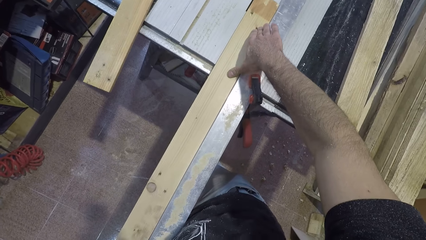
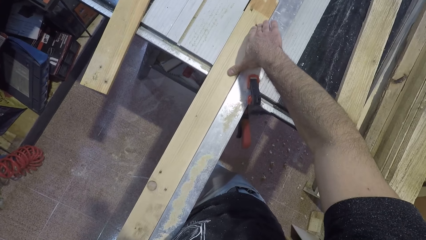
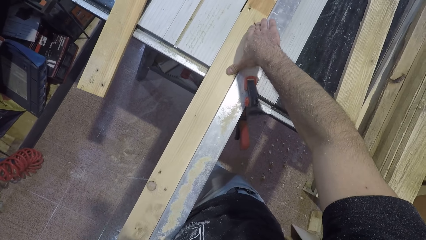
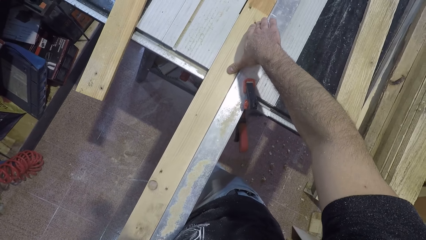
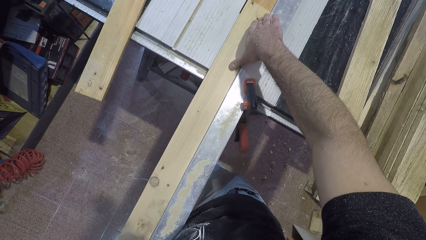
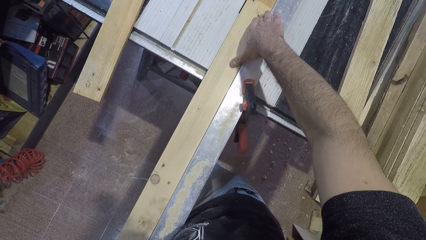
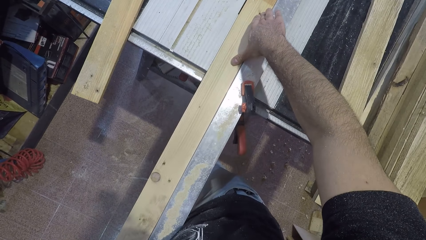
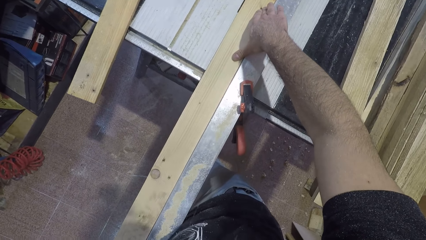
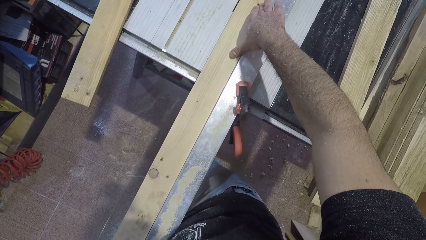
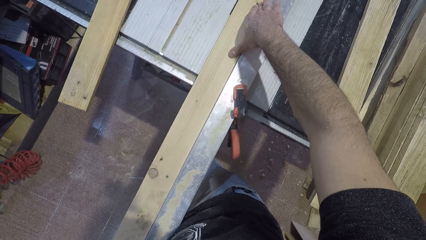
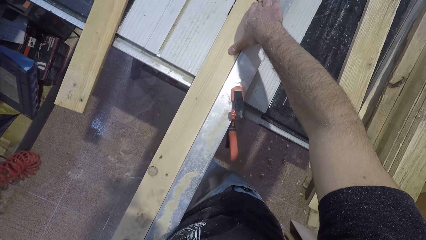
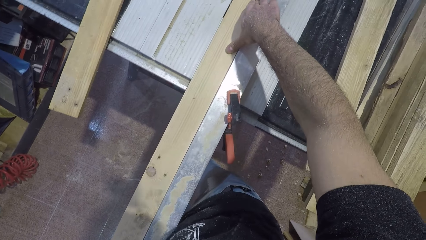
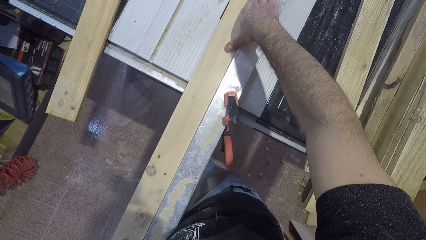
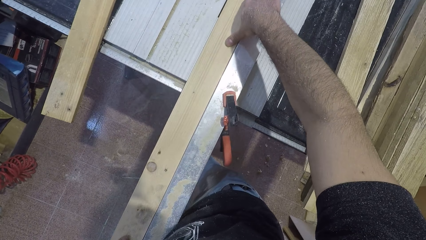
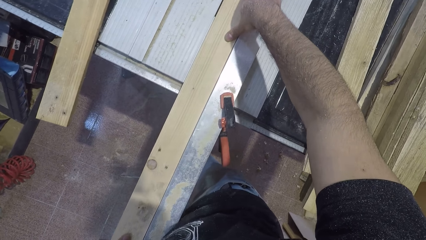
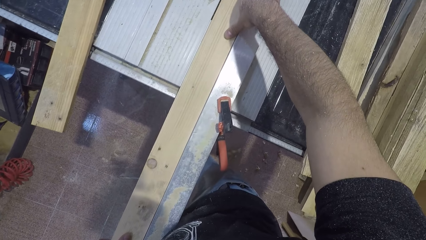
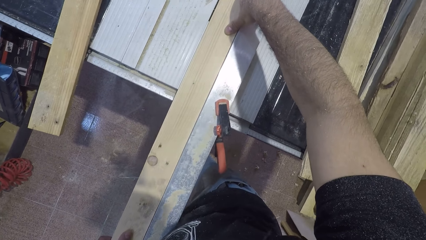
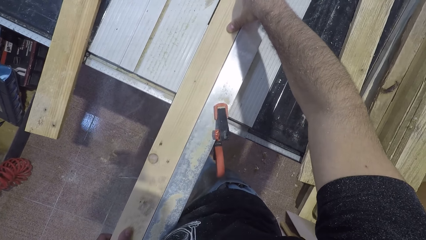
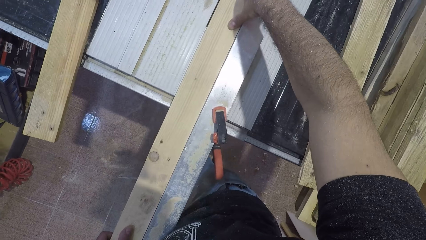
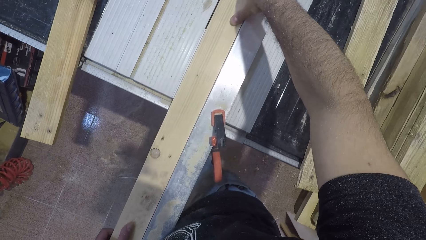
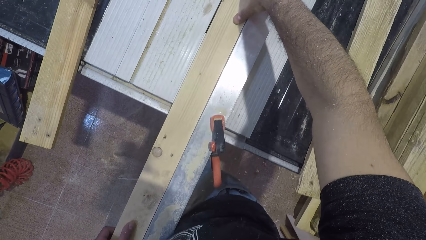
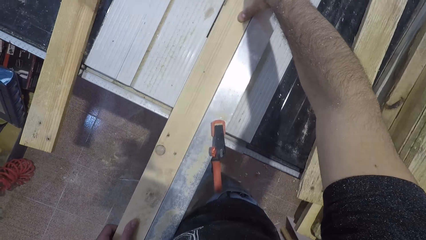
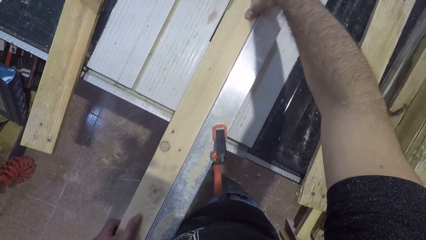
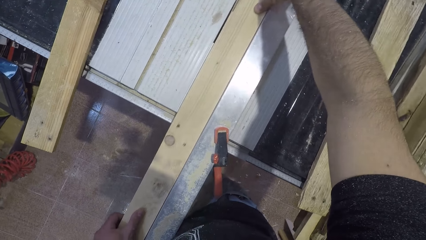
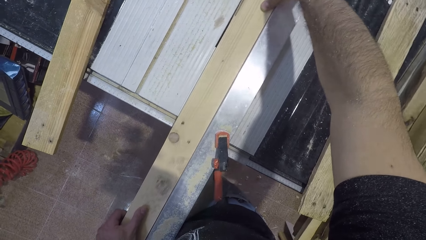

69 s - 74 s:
The camera wearer works on the wood with the circular saw machine.

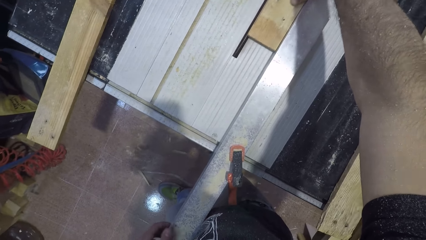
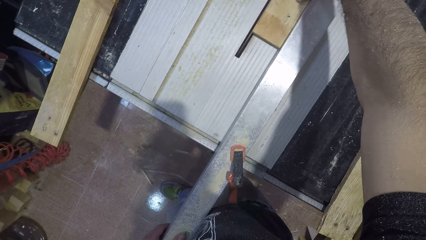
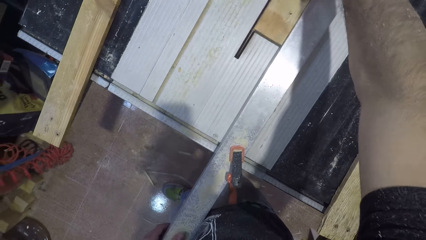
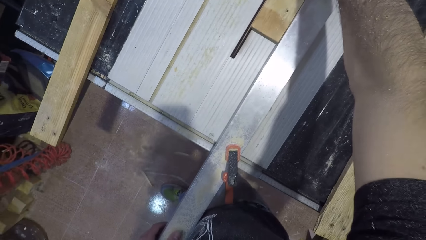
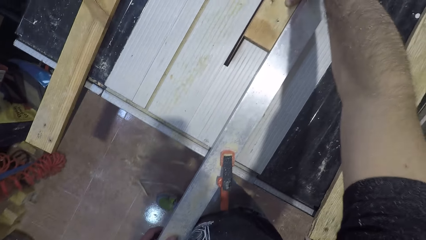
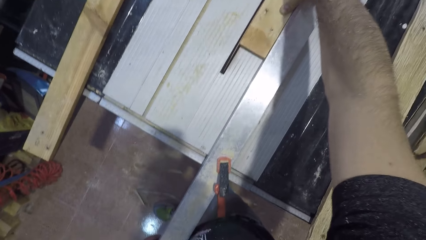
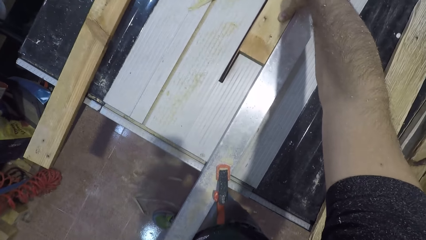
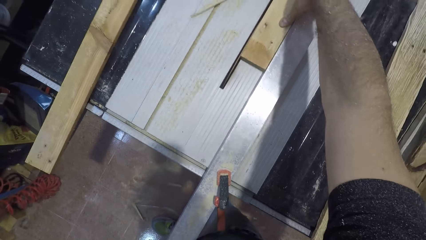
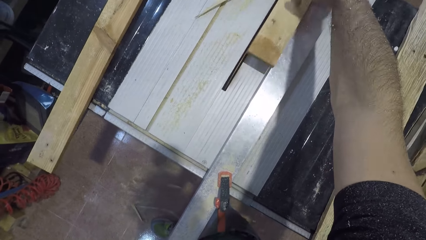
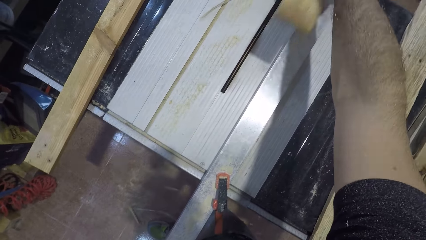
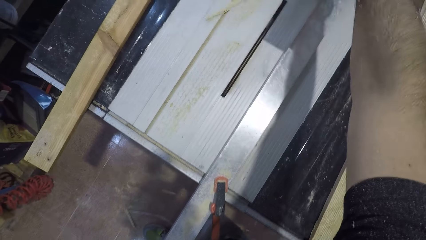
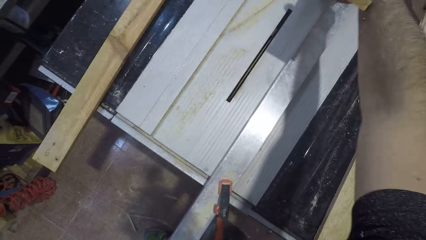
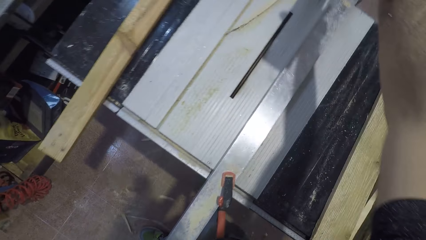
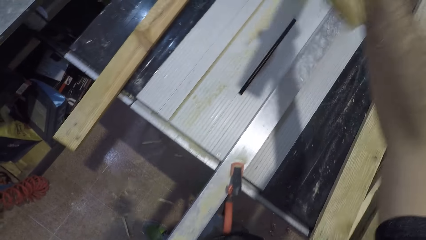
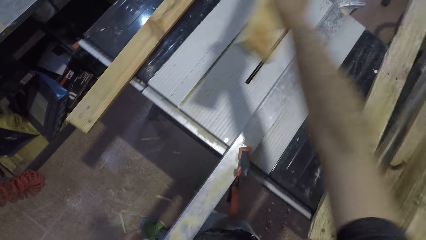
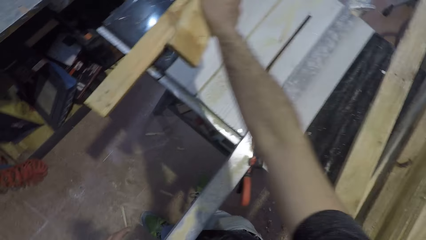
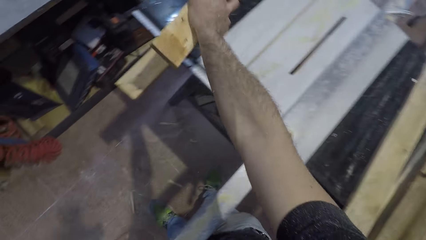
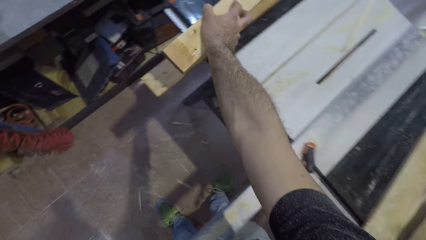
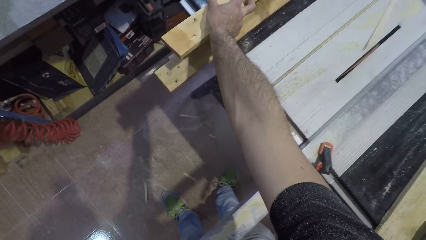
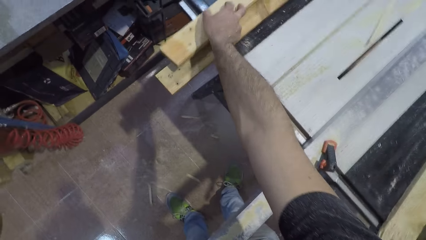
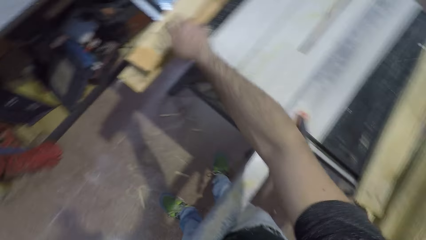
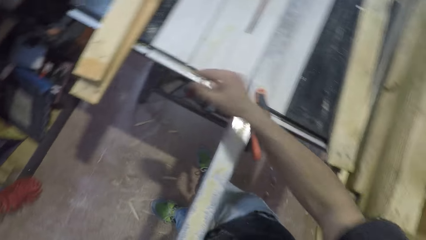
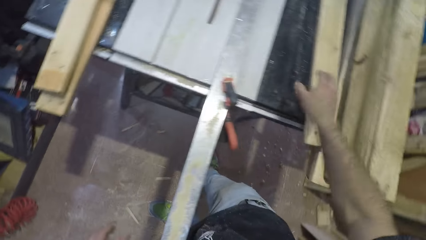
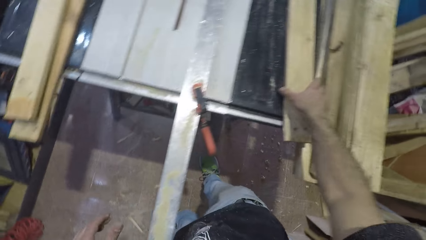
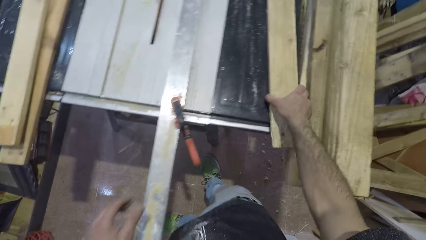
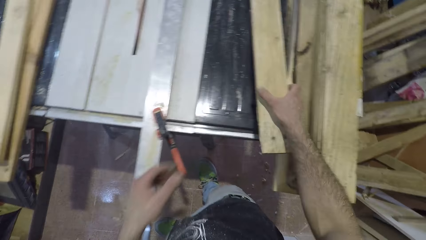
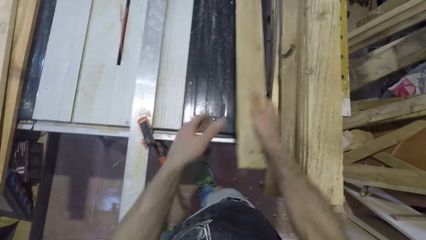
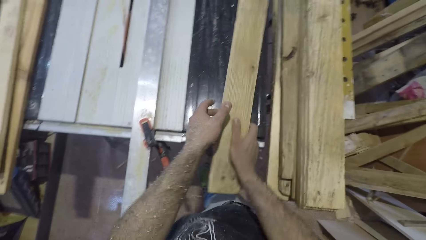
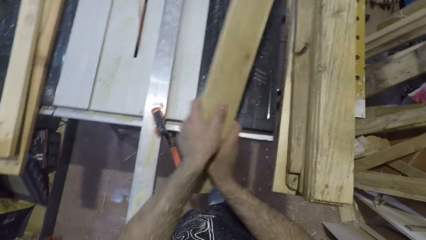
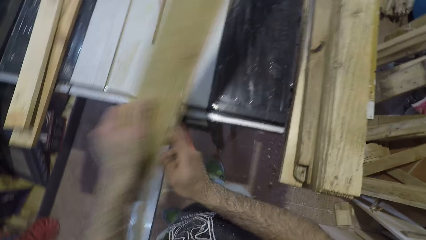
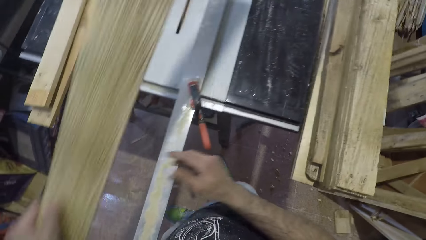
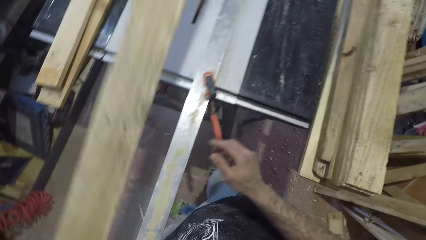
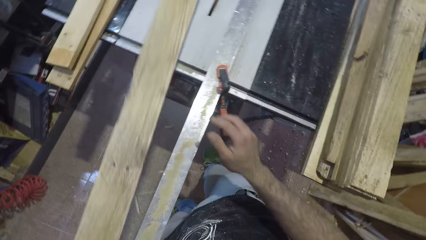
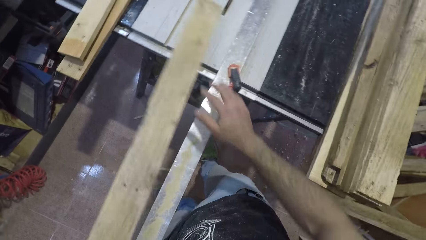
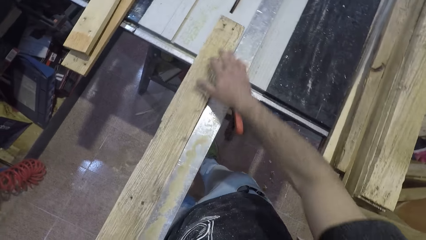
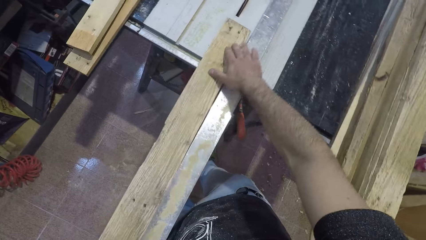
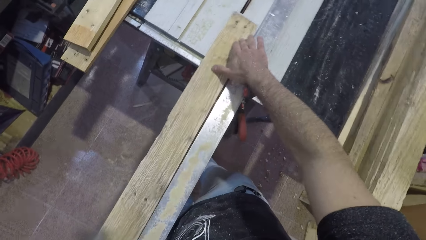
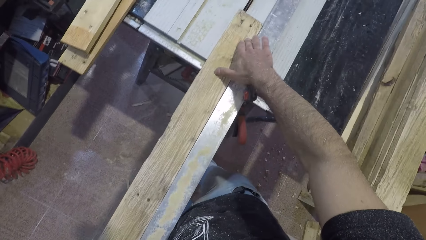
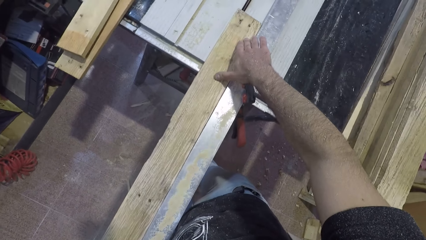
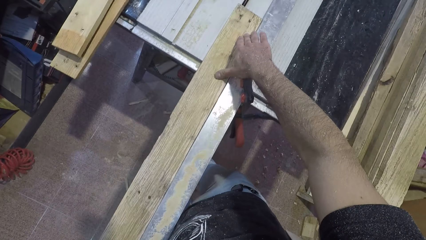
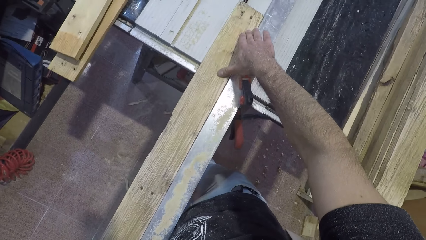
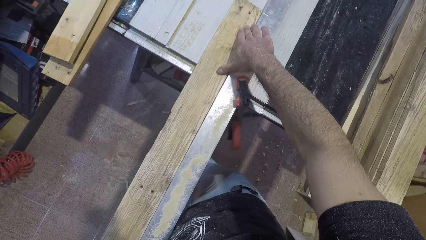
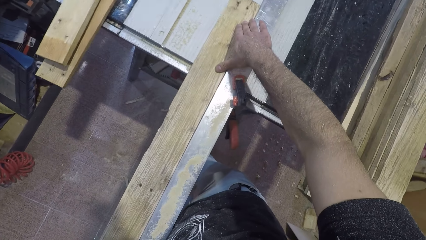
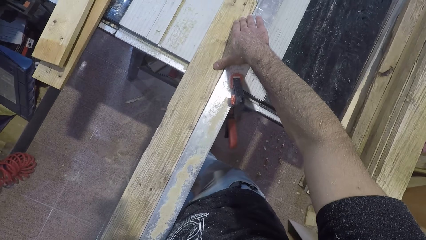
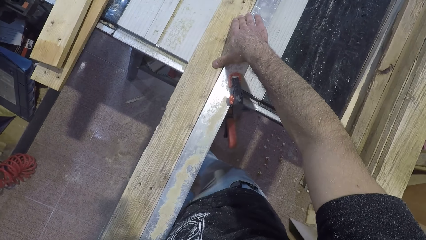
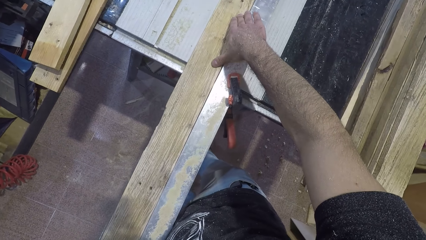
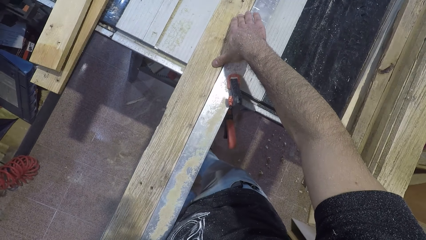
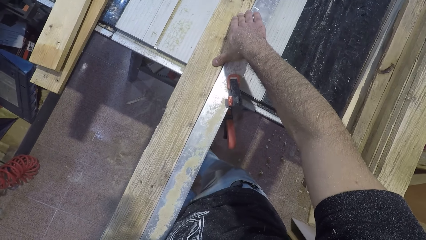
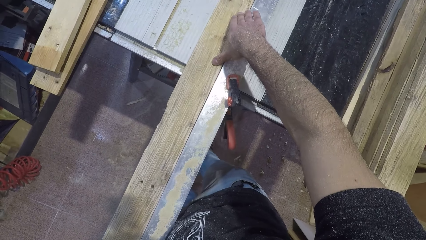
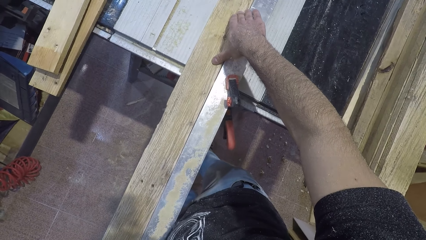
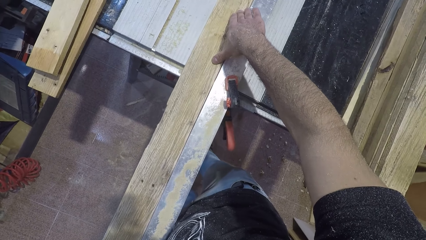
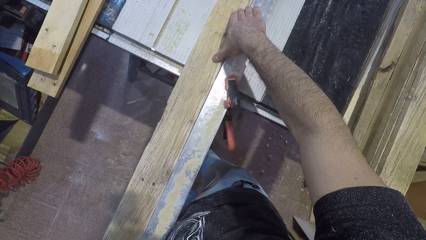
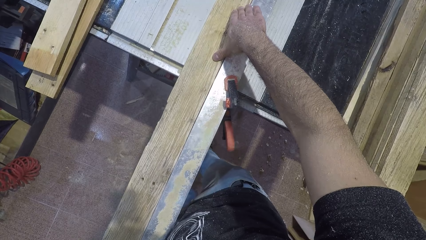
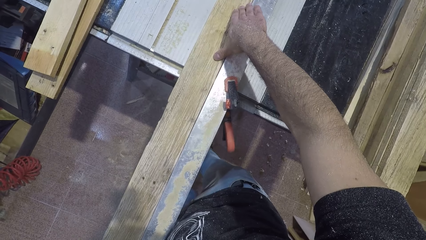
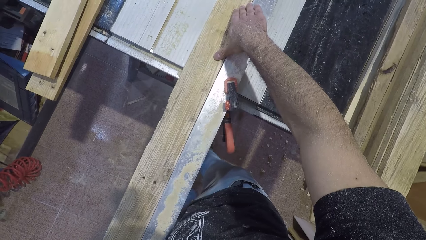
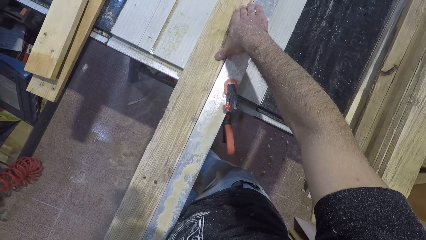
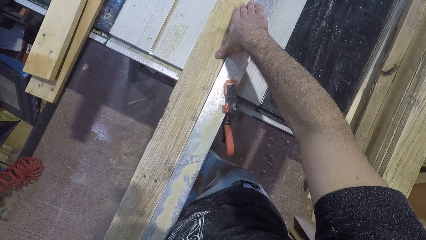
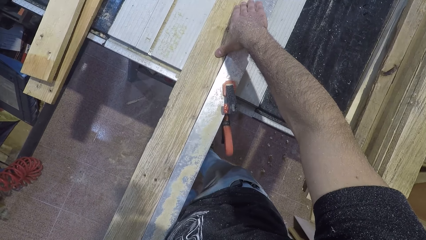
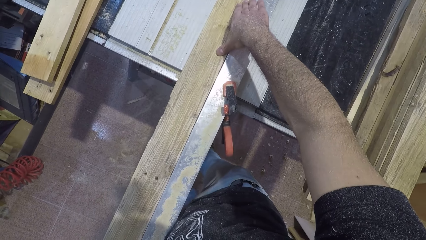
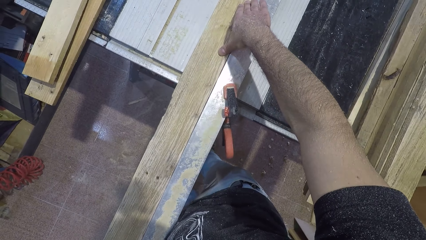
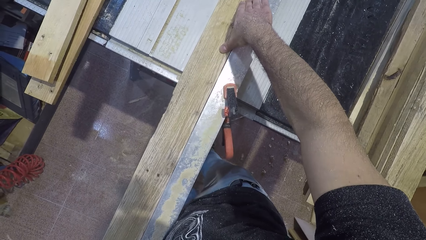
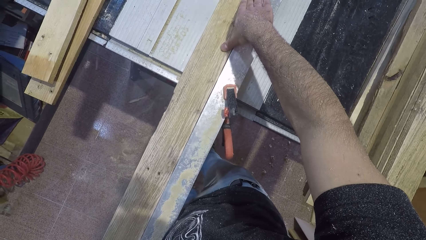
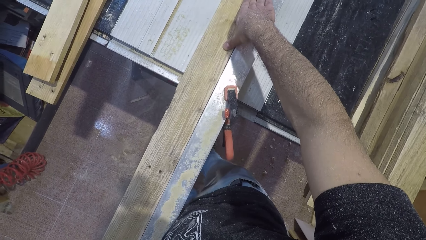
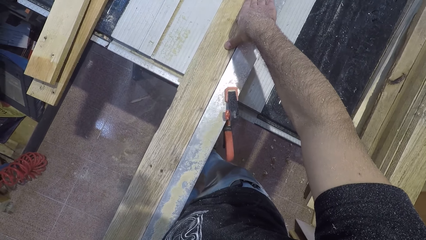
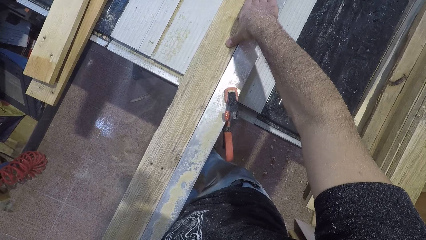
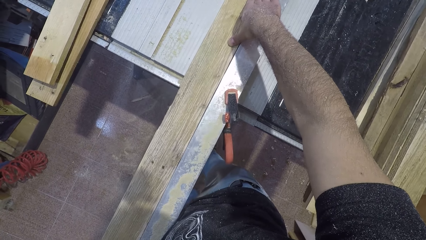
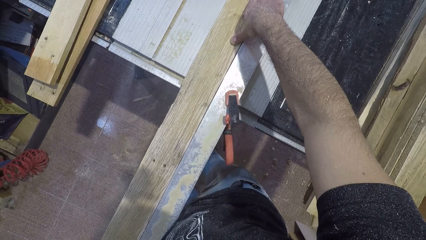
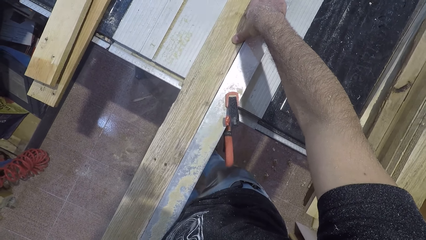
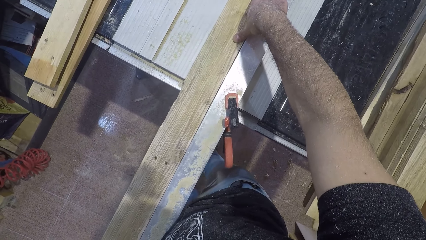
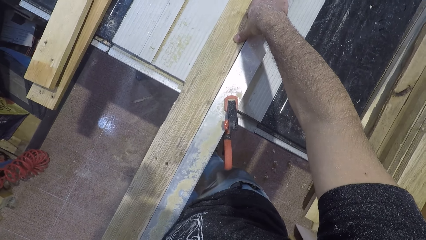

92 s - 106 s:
The camera wearer picks up the wood from the circular saw machine and drops the wood on the other side of the circular saw machine. They pick up another wood from the side of the circular saw machine. They place the wood on the circular saw machine and work on the wood with the circular saw machine.
